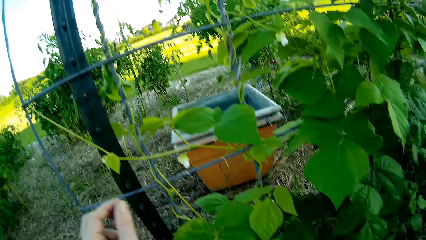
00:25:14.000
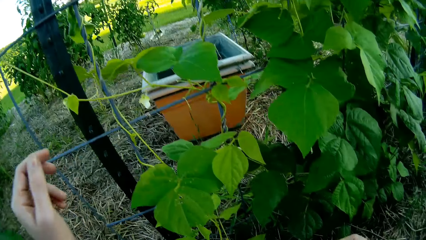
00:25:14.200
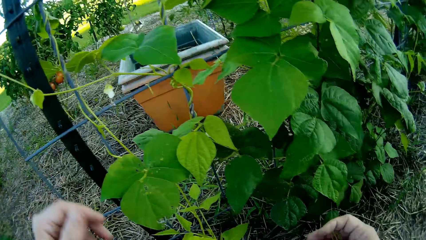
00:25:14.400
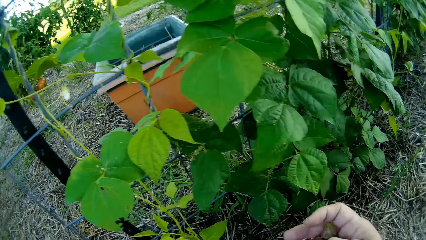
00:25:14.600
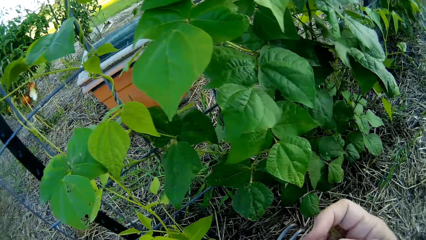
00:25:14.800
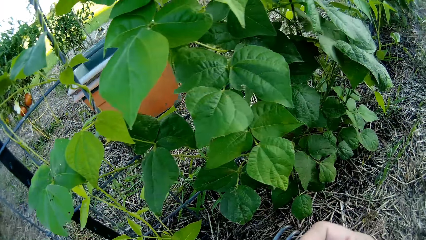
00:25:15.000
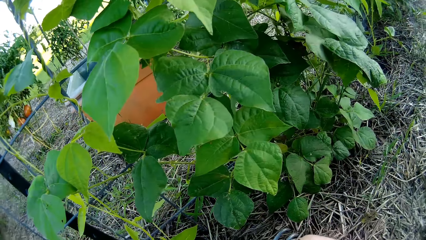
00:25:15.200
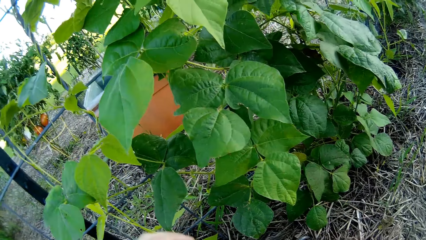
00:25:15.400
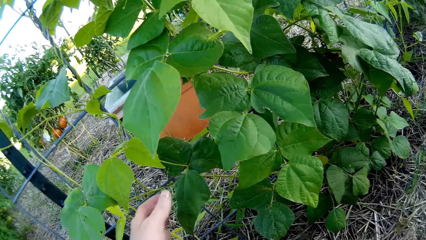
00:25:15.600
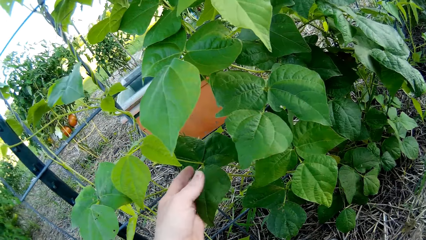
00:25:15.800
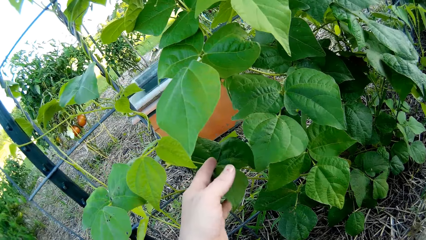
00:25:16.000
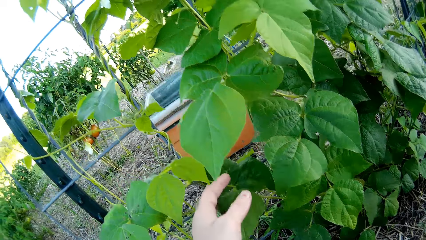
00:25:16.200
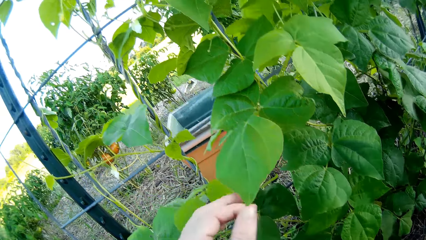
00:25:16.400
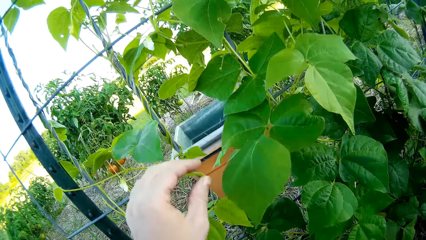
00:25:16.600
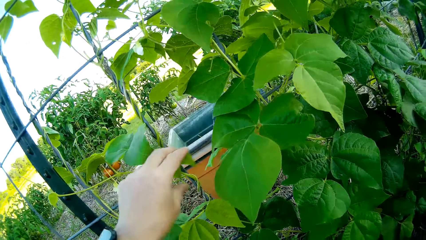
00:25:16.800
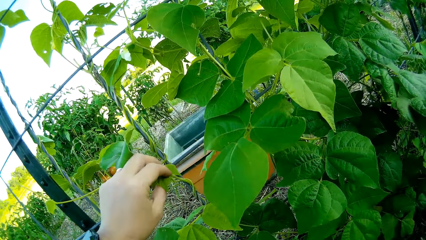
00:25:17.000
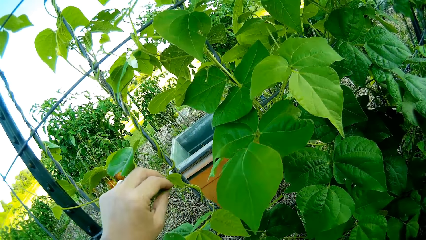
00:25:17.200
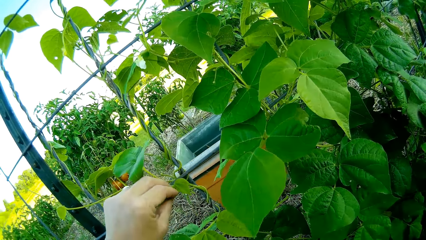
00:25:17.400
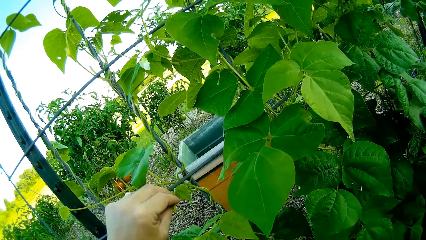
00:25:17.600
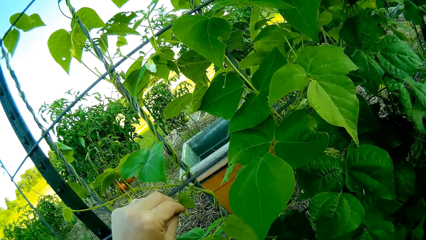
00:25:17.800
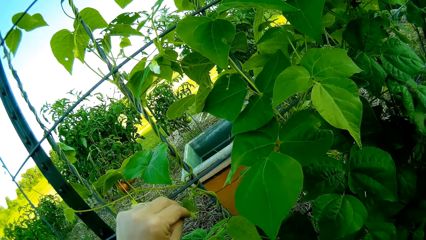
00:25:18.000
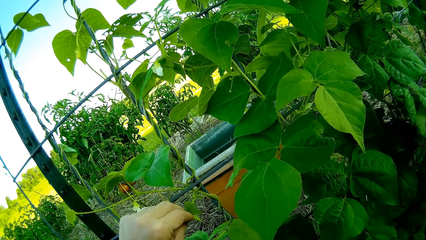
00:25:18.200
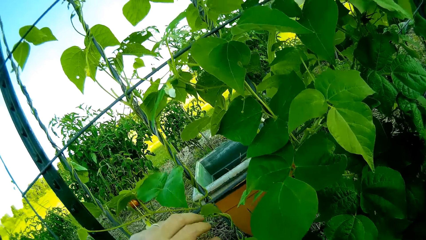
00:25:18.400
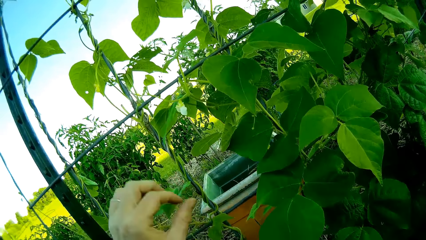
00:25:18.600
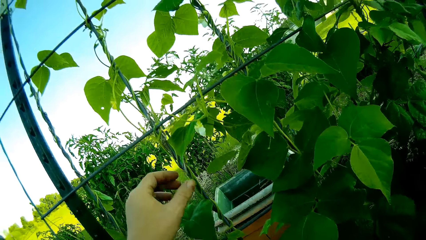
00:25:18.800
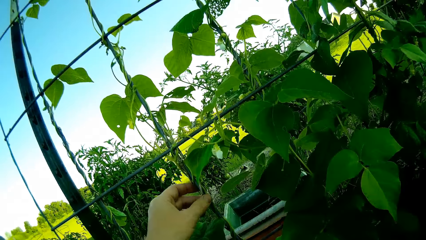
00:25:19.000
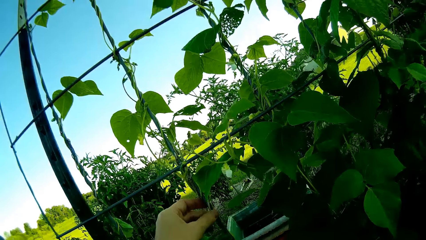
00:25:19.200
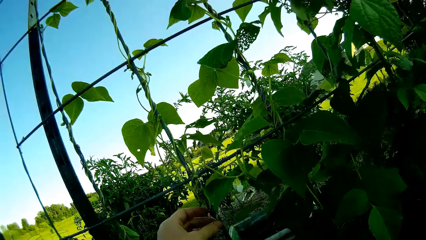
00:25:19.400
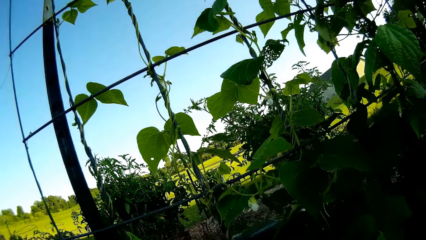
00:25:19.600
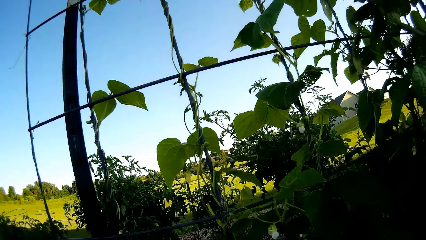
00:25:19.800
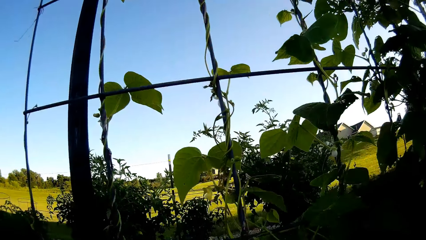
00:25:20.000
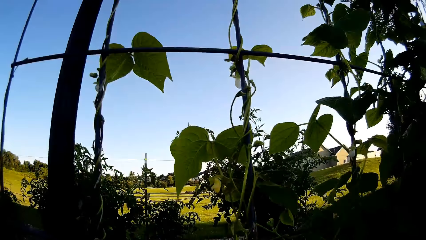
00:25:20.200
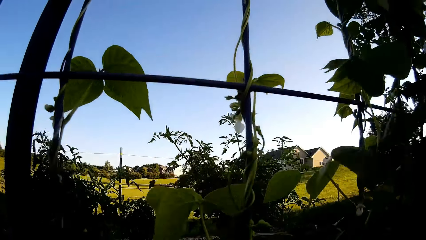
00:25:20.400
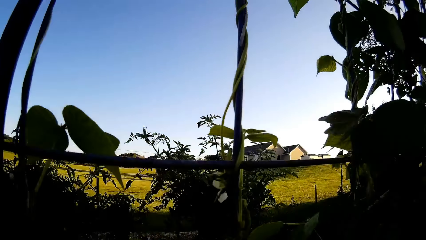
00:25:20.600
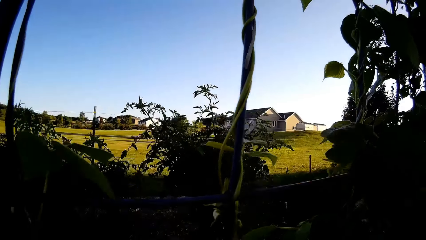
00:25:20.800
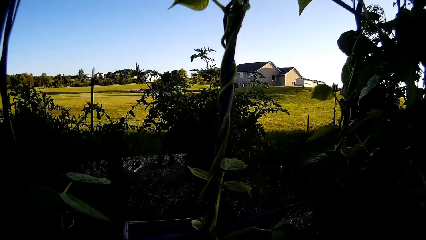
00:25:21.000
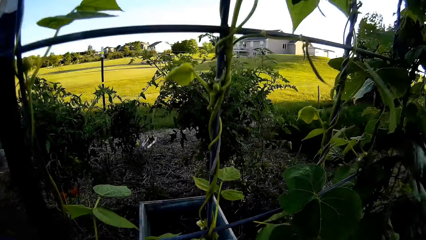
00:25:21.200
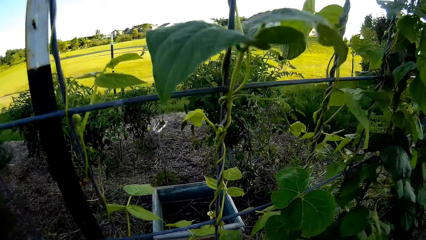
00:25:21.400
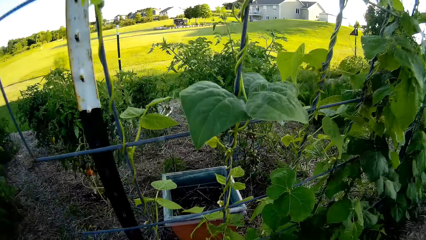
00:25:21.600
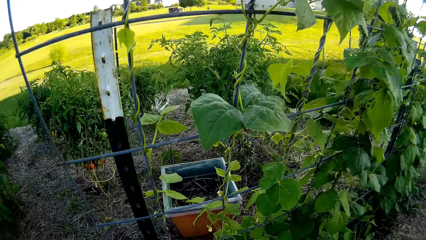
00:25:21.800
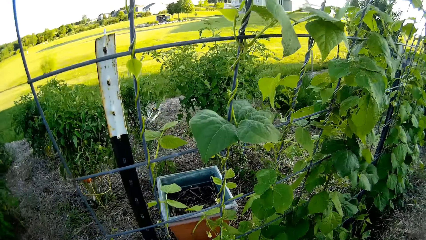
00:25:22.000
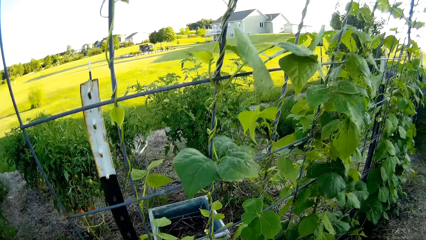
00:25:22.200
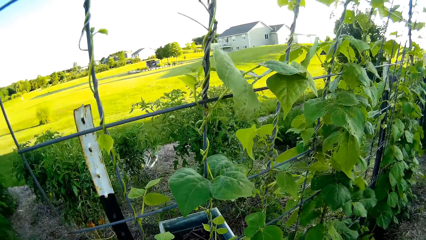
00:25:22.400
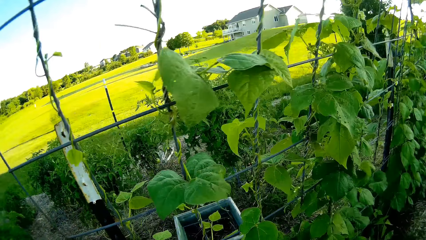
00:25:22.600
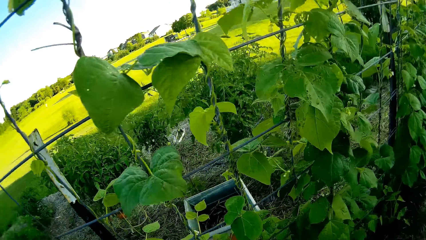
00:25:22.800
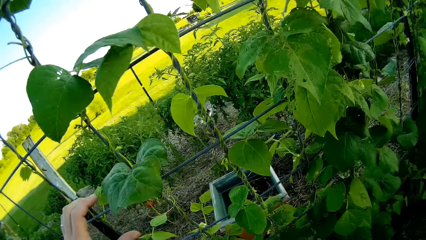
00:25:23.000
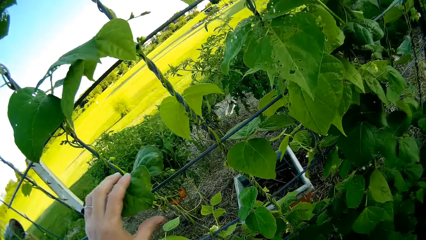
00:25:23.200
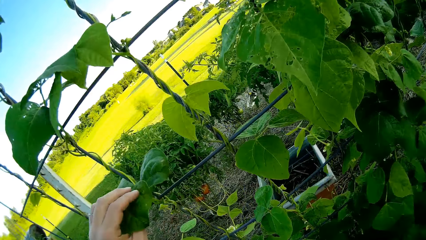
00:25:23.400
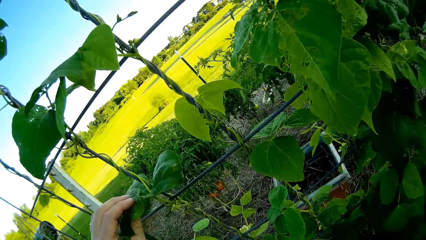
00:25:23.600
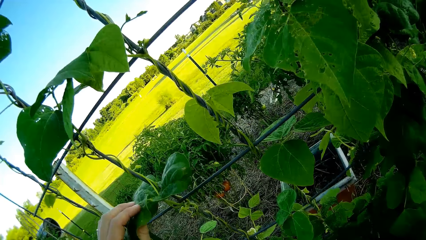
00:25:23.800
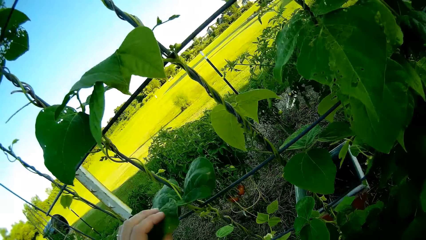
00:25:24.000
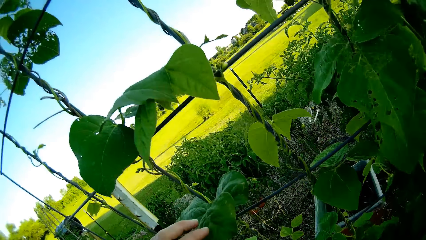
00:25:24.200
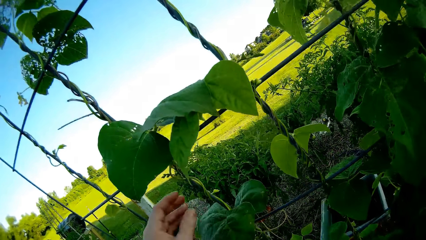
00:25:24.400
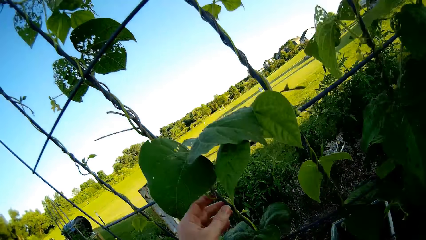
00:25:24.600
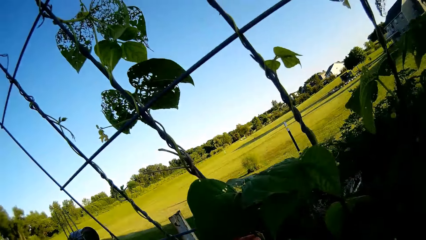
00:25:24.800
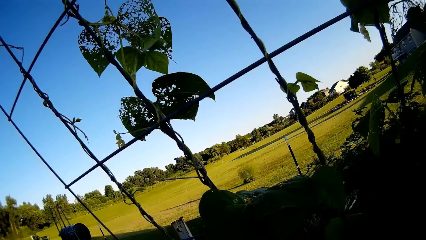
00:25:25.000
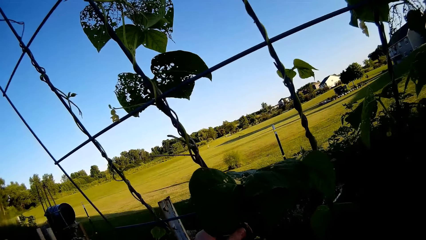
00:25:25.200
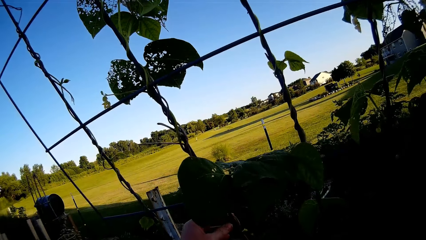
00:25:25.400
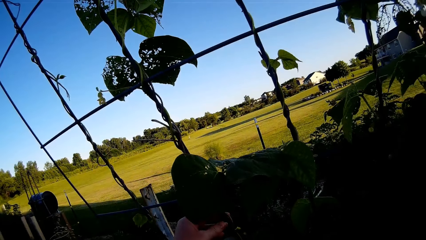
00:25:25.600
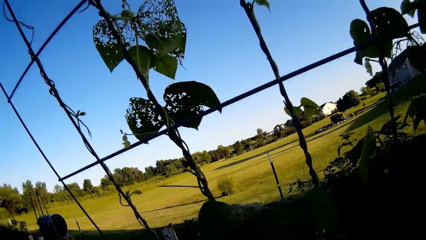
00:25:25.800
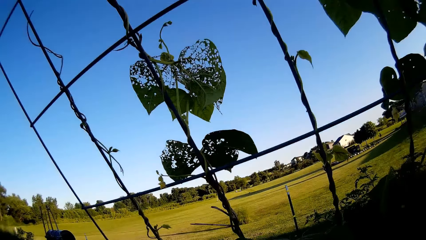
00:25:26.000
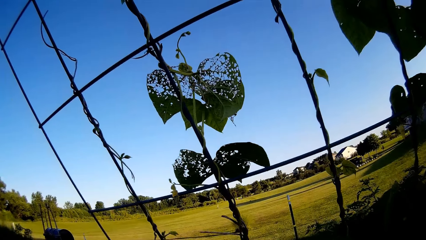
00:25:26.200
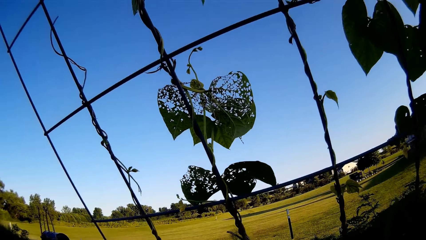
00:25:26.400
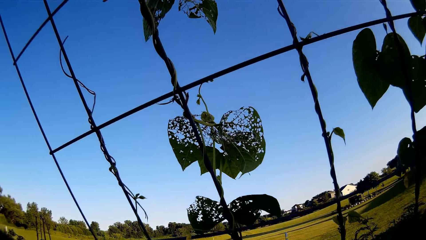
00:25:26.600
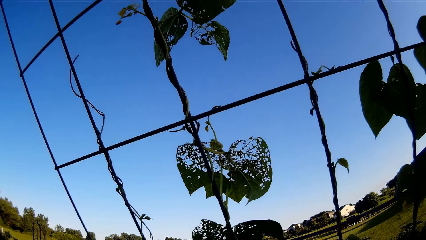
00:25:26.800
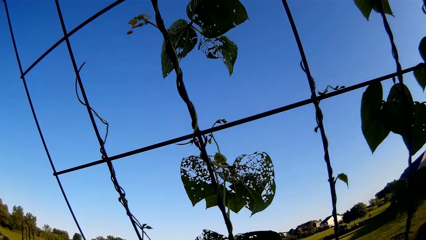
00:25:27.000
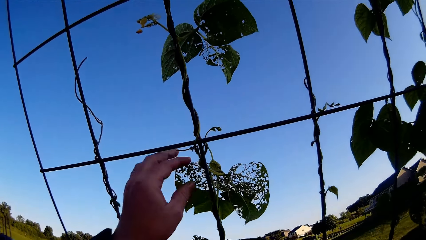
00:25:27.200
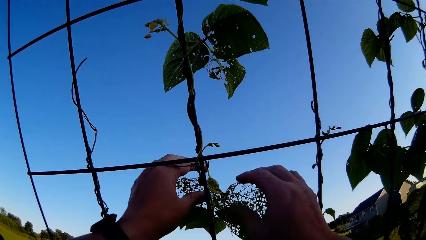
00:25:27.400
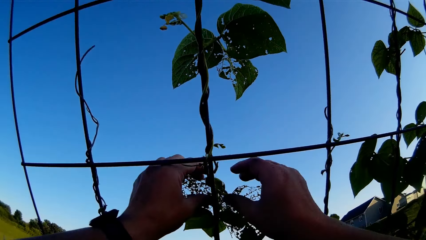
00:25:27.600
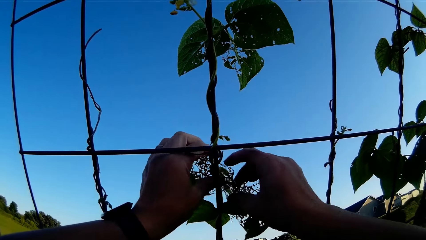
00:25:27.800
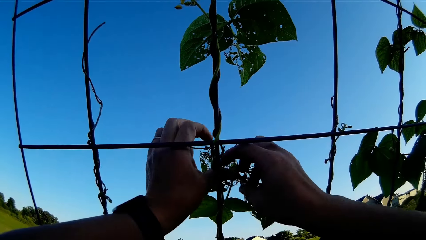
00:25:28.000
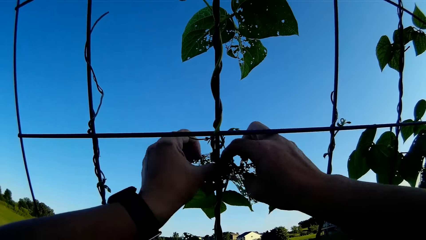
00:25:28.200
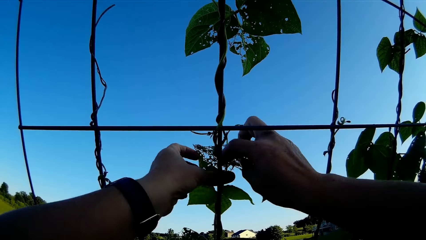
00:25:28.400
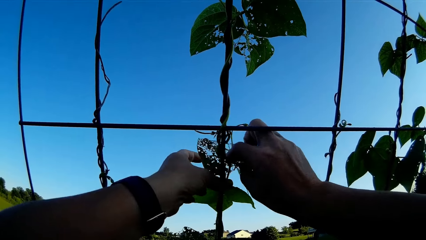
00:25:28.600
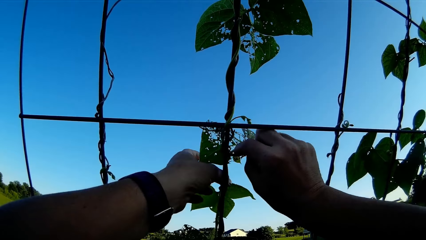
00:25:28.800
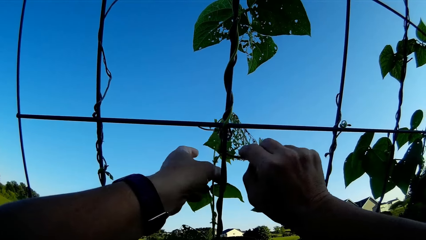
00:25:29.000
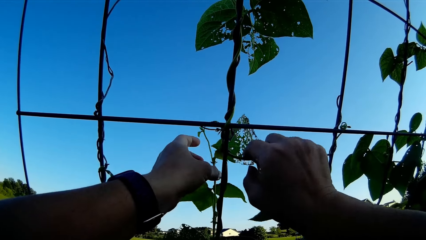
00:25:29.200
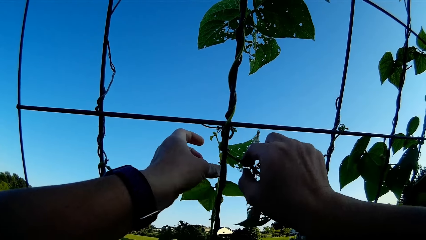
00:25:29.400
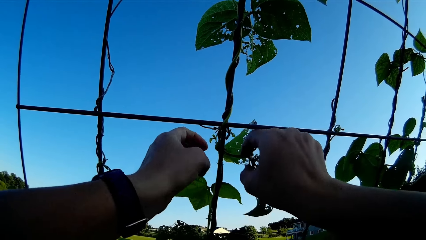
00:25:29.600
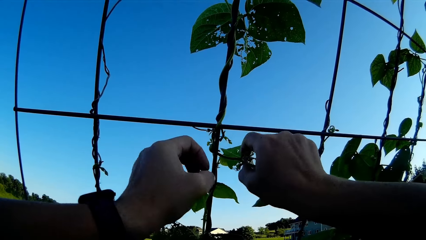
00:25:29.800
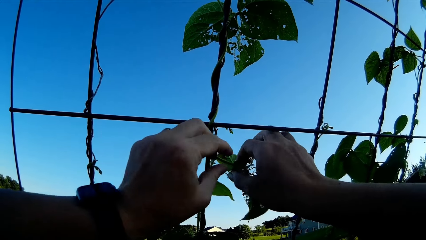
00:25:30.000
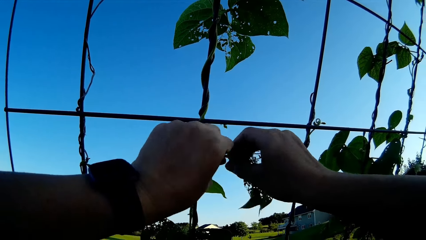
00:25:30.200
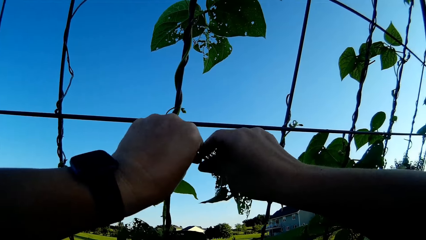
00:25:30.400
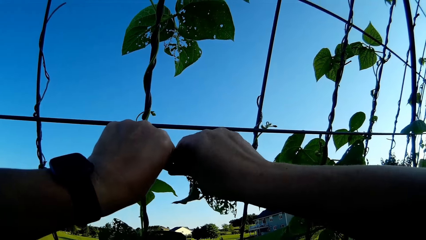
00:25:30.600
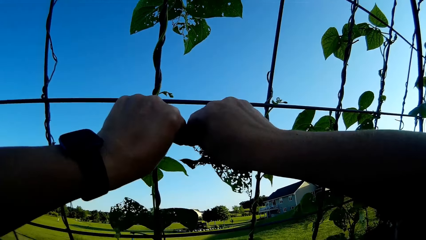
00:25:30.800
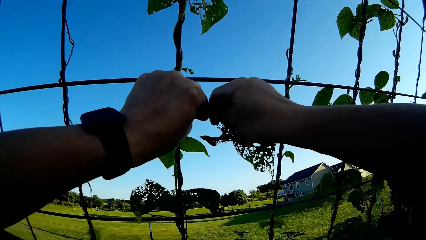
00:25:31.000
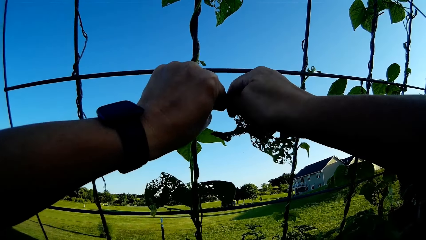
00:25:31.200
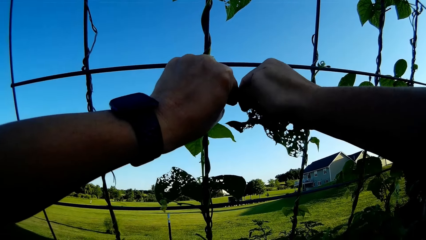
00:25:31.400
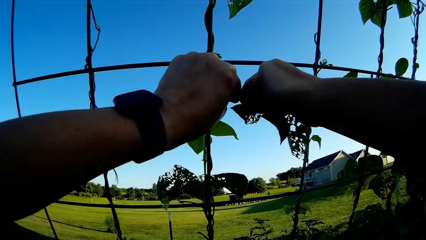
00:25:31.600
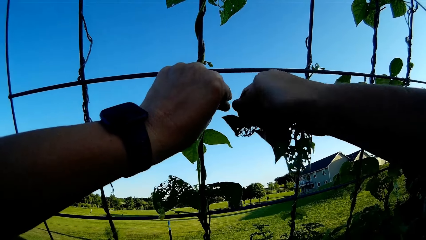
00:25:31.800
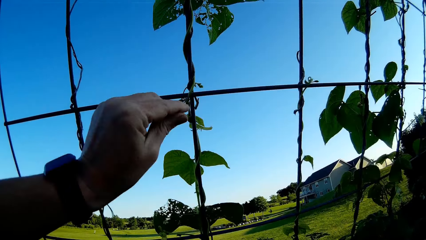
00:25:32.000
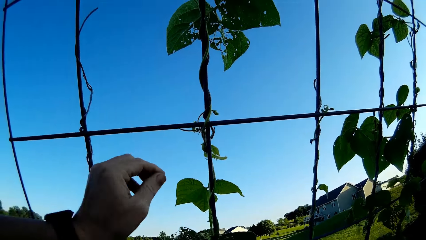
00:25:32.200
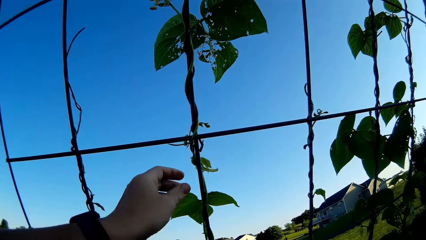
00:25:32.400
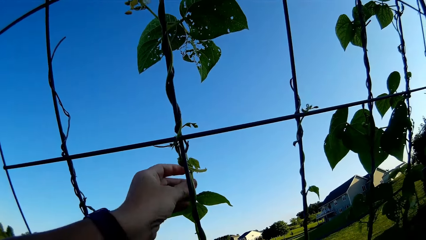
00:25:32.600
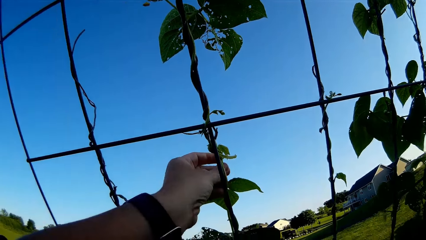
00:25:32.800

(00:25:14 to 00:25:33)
The camera wearer touches a plant. They touch the plant again. They look around. They cut the leaves of the plant.
